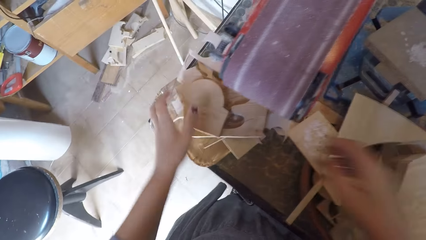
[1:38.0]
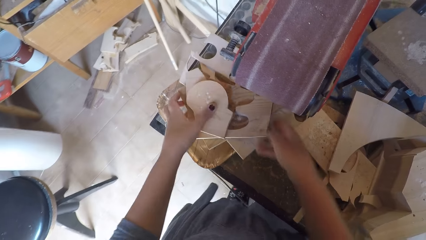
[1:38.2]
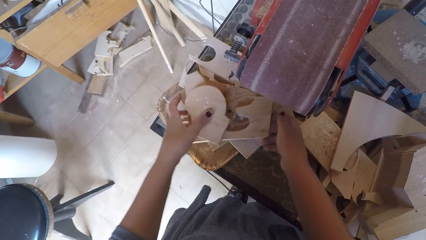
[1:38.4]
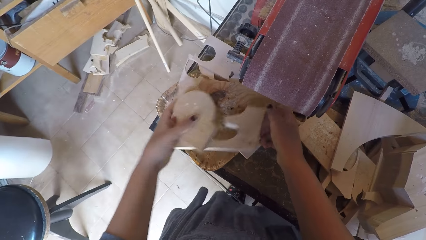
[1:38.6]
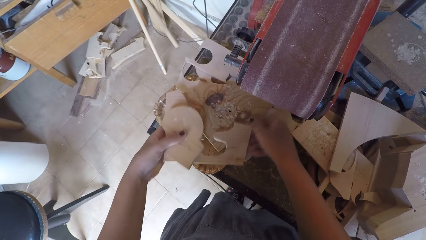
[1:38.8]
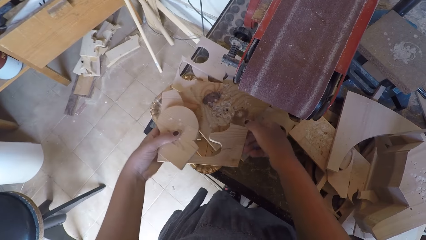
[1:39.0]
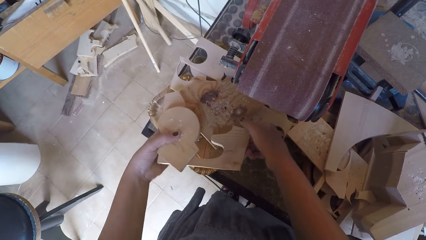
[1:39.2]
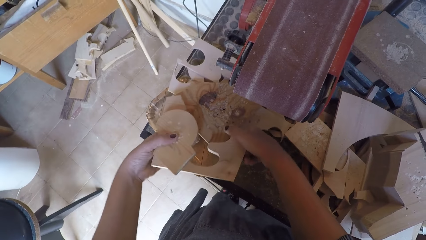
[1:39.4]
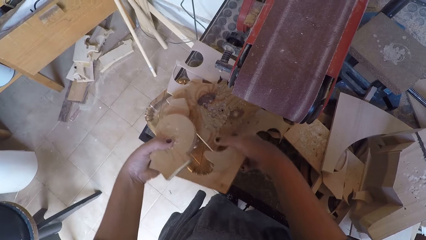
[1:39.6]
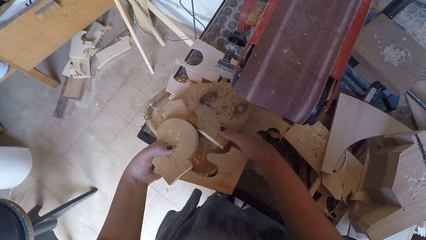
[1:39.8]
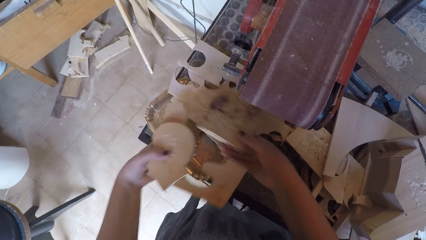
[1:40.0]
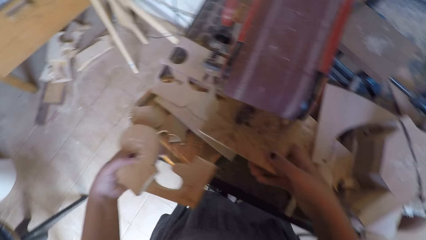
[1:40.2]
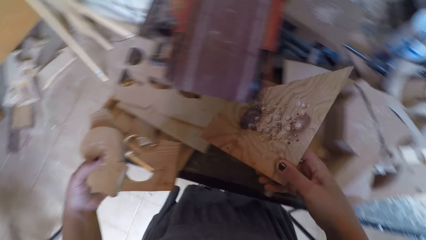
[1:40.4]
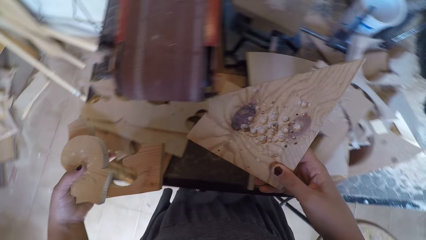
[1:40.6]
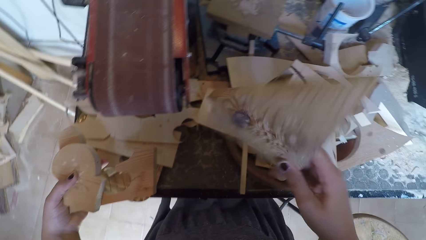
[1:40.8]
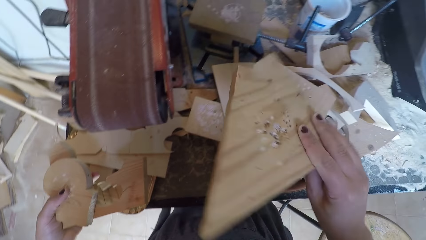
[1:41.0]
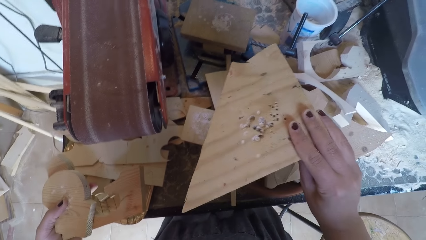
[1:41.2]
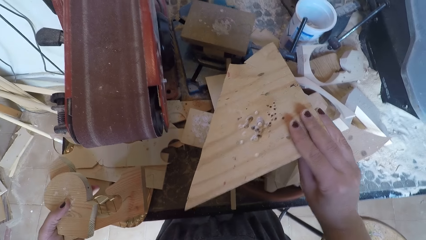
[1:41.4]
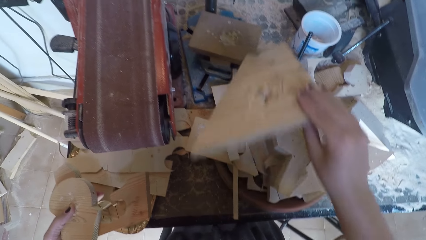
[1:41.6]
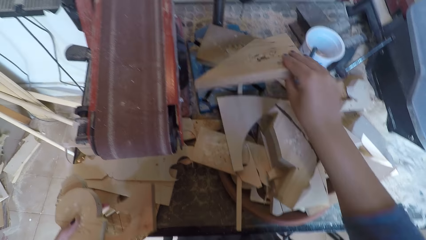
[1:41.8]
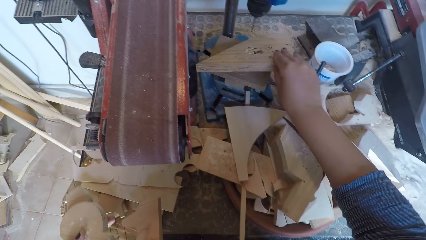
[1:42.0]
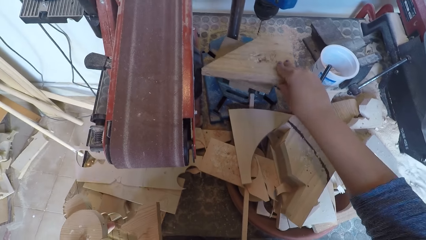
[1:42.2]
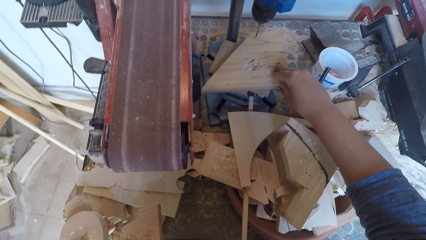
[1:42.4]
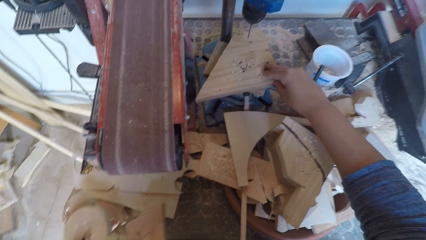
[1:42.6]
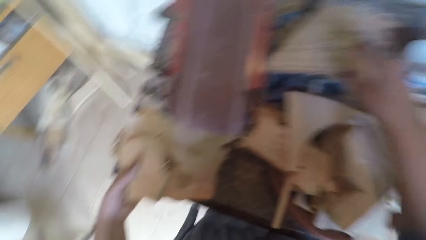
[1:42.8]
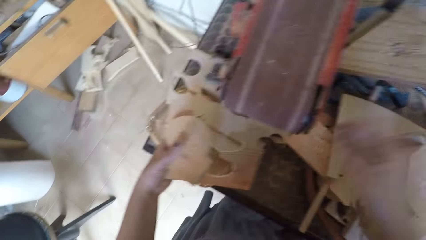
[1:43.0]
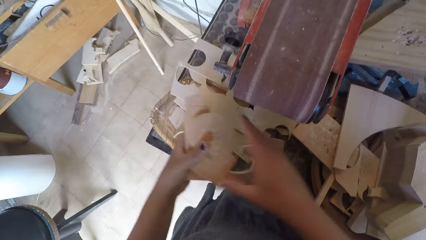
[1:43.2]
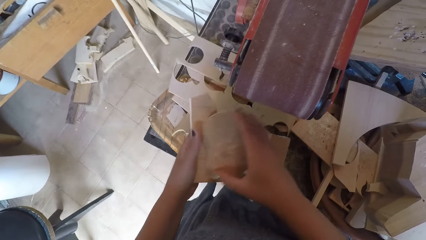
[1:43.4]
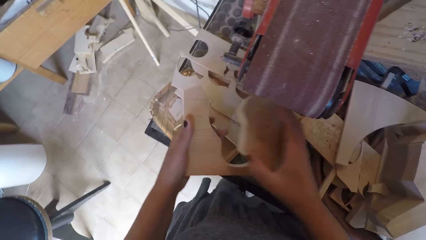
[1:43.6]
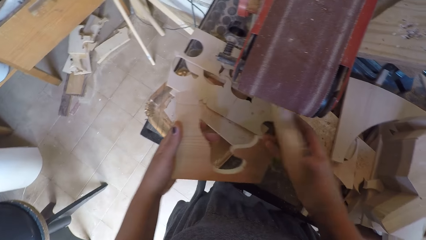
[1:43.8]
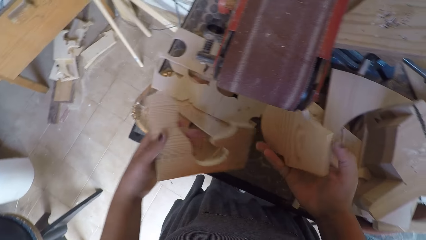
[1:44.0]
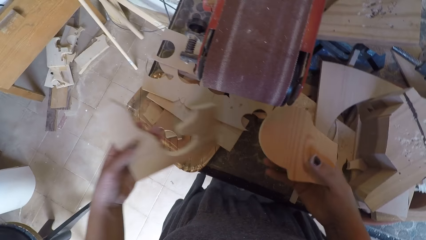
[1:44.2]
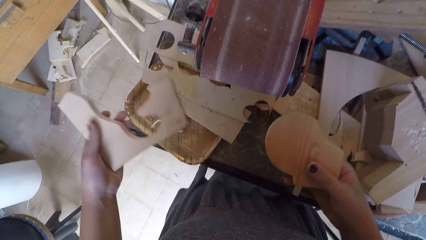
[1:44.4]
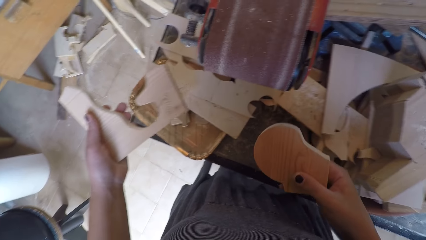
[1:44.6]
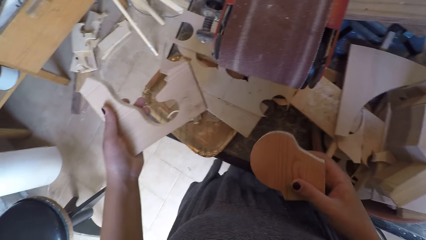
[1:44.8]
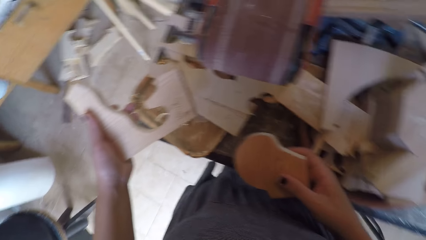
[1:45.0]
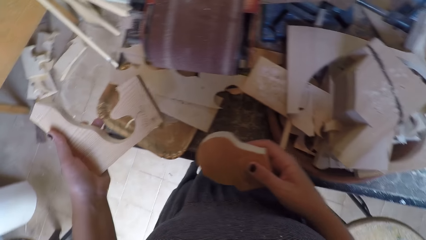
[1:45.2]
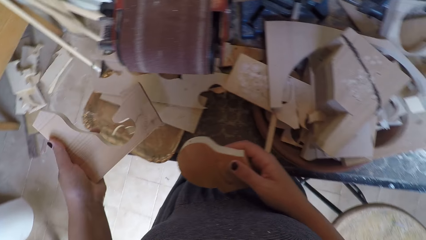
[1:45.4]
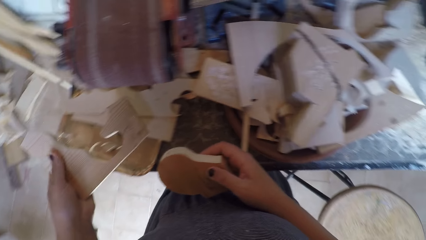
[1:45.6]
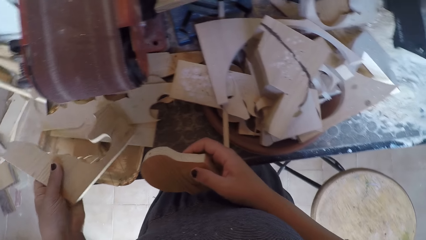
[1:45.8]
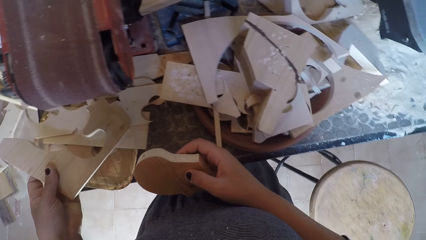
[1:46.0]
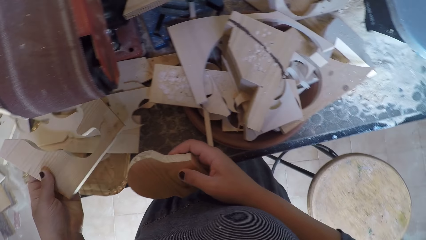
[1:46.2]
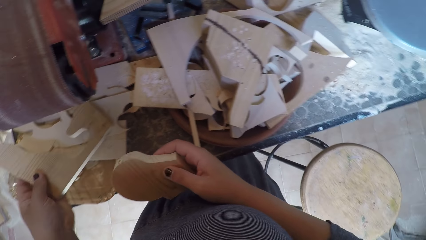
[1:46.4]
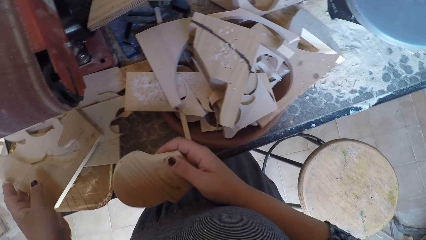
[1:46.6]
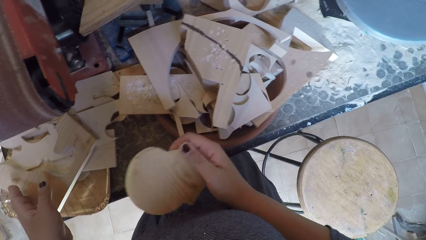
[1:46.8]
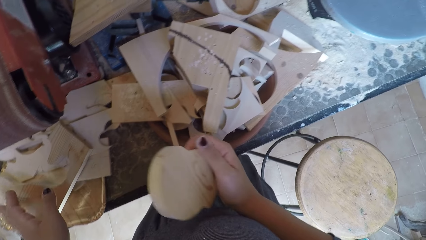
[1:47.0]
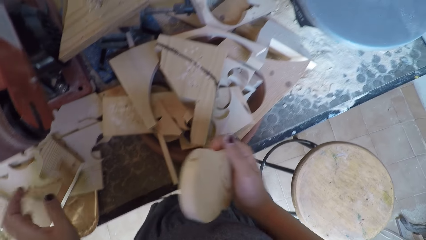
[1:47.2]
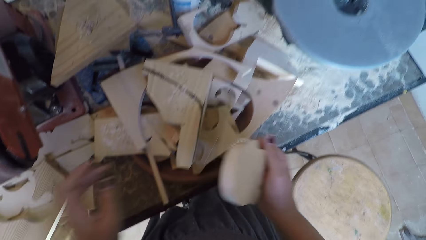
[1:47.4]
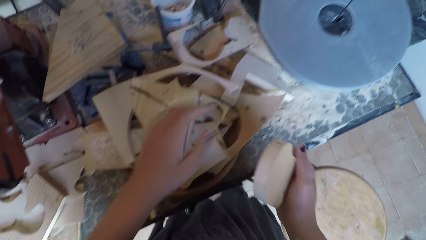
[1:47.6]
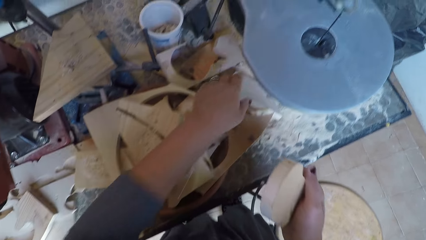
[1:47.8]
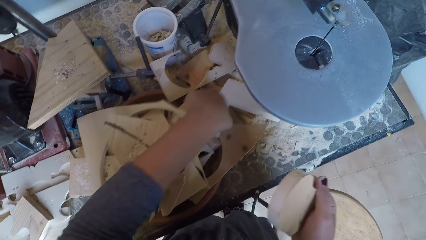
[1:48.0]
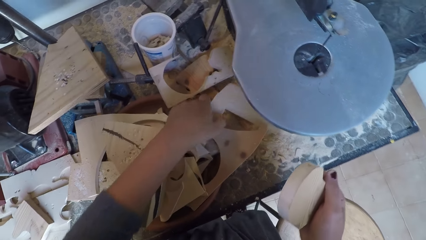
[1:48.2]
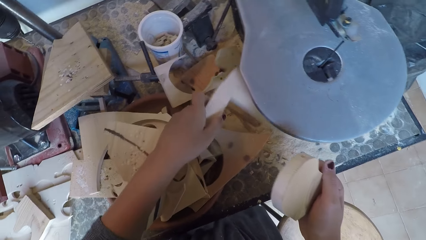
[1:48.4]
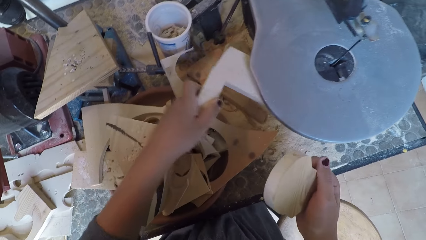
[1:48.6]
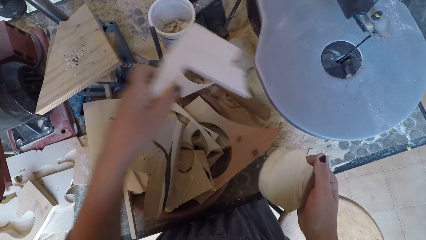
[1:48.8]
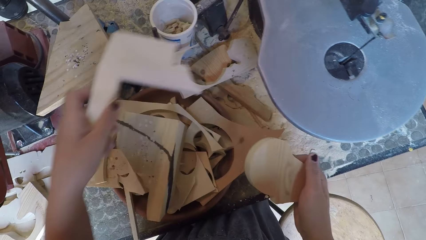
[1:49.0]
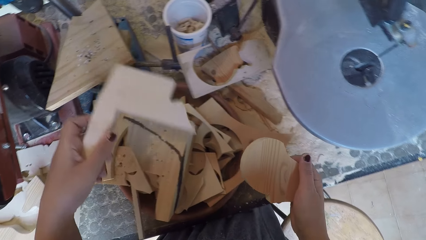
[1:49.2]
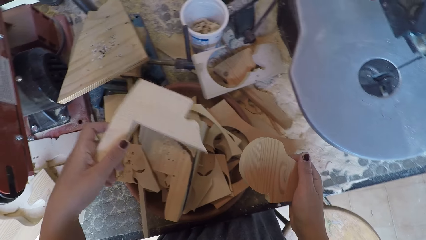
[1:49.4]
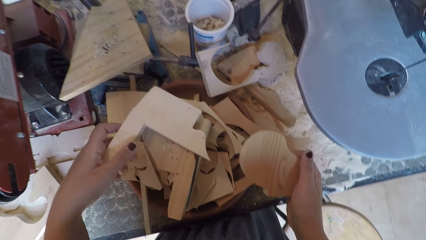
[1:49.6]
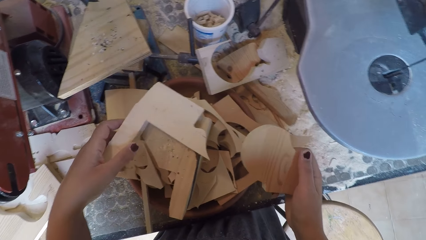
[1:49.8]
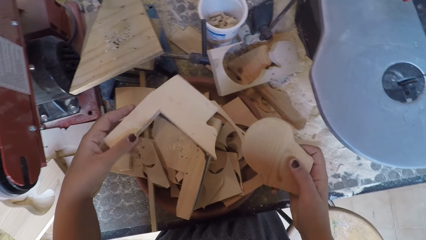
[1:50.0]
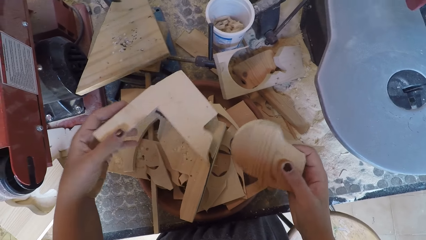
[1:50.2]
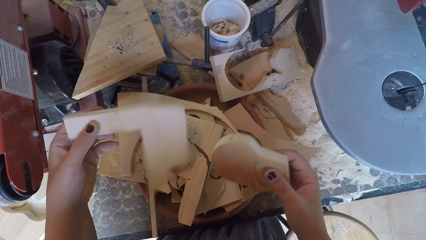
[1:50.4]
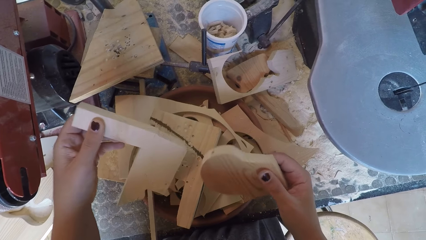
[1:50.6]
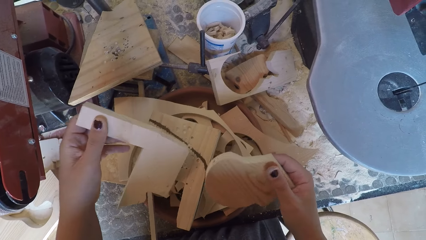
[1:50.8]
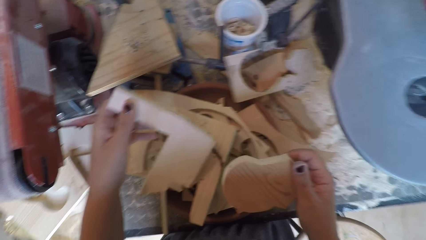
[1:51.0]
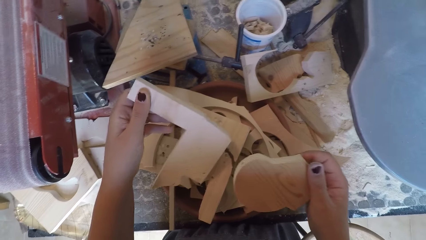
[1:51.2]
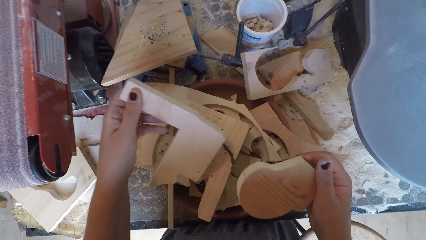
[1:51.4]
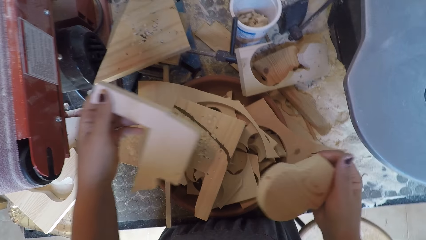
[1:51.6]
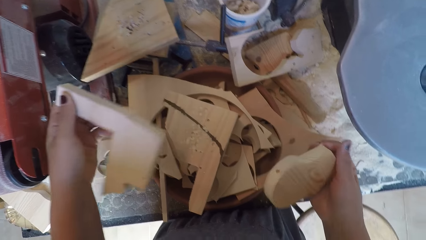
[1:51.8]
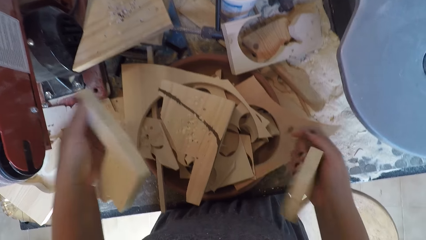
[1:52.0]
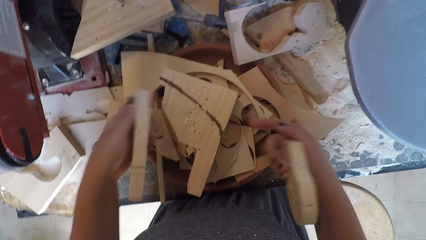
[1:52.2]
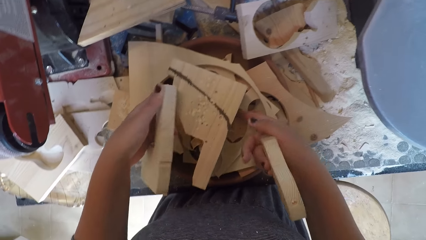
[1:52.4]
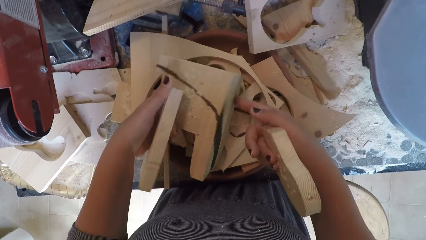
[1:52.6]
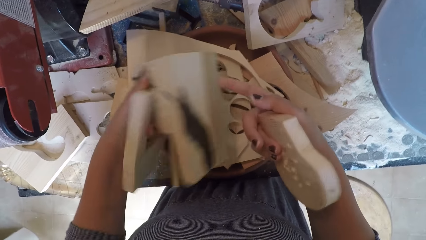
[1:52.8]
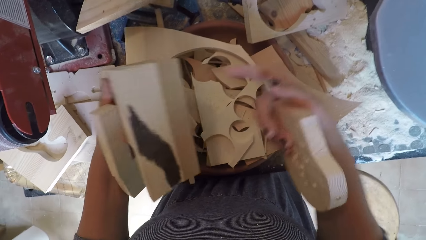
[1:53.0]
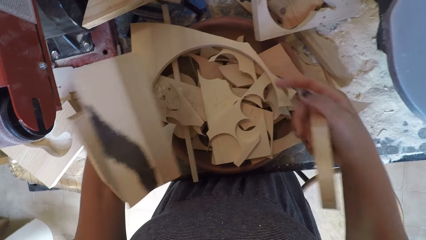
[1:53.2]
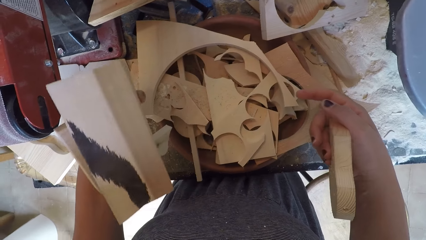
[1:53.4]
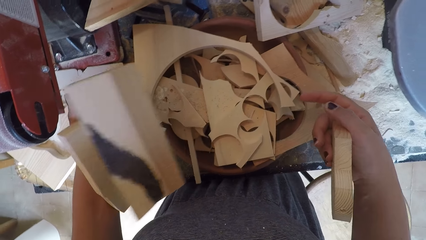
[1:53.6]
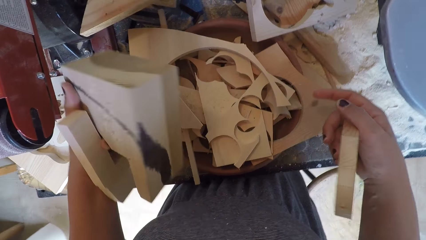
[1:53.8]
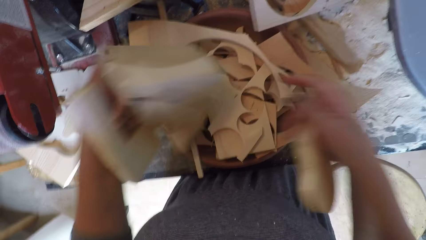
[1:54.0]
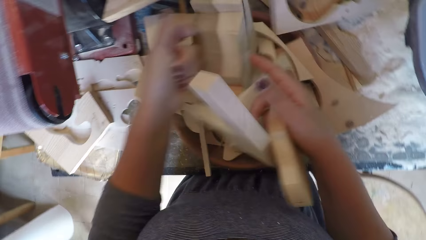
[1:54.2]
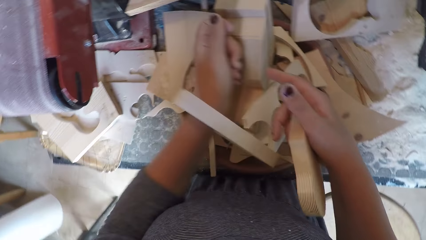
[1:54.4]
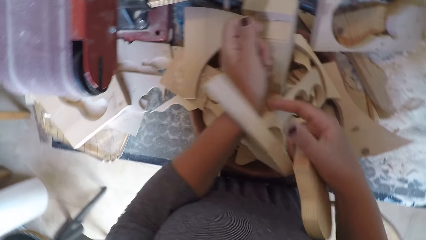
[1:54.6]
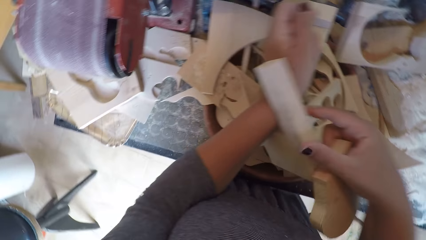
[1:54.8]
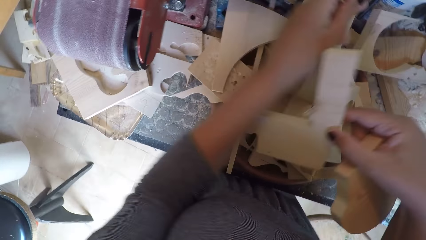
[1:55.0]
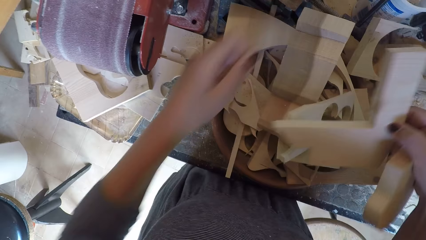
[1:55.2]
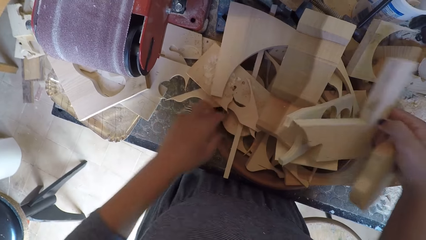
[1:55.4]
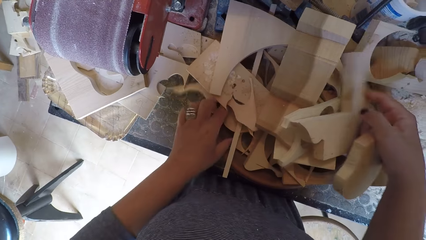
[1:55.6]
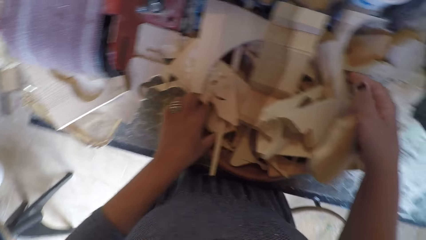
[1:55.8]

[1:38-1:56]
The camera wearer picks up wood carvings from the shelf. He puts a piece of wood under the drill. He holds the wood carvings. He picks up another piece of wood. He drops the wood in his left hand on the table. He picks up another piece of wood. He holds the wood carvings. He drops the piece of wood carvings.
